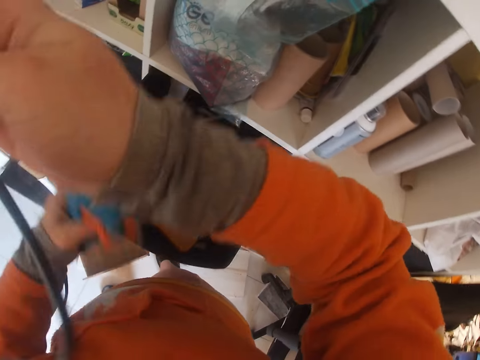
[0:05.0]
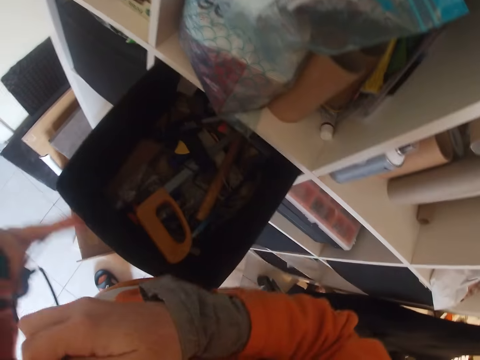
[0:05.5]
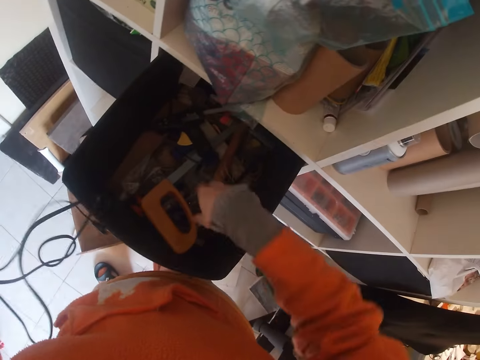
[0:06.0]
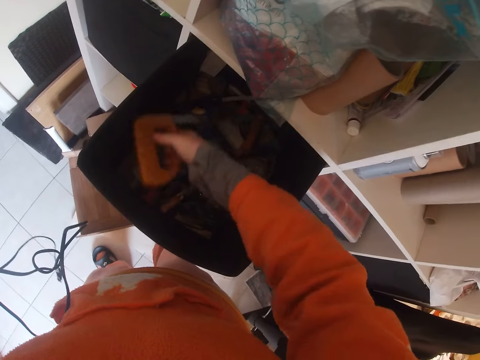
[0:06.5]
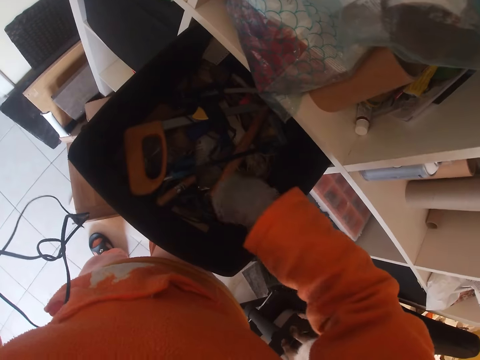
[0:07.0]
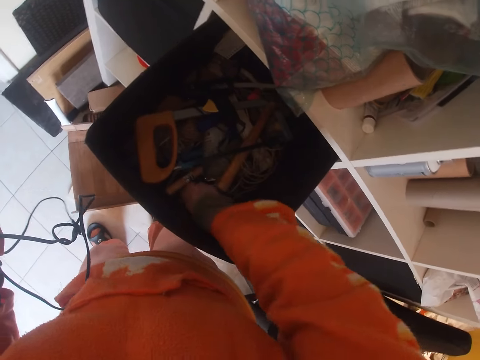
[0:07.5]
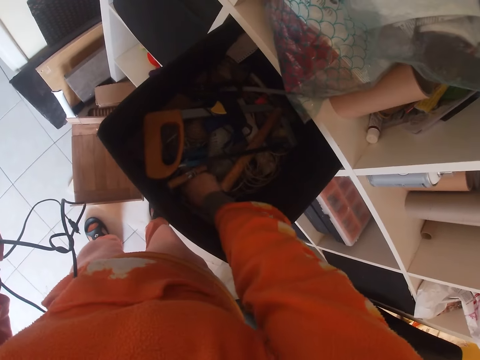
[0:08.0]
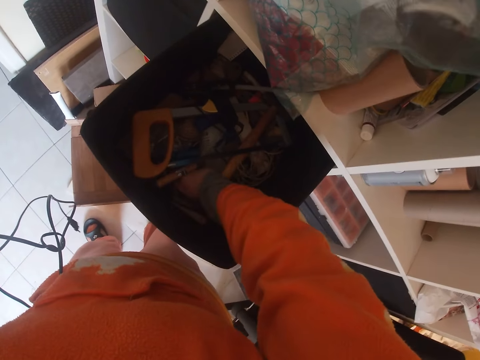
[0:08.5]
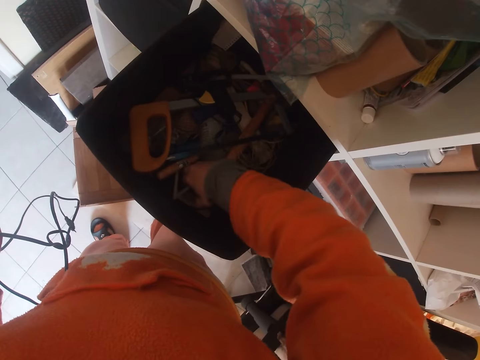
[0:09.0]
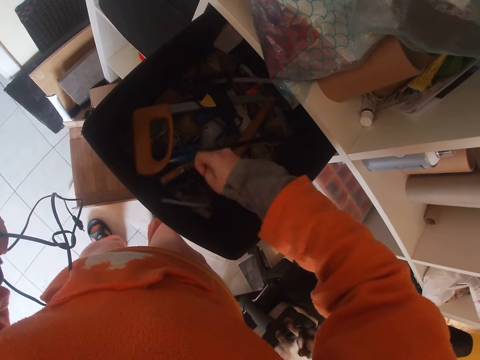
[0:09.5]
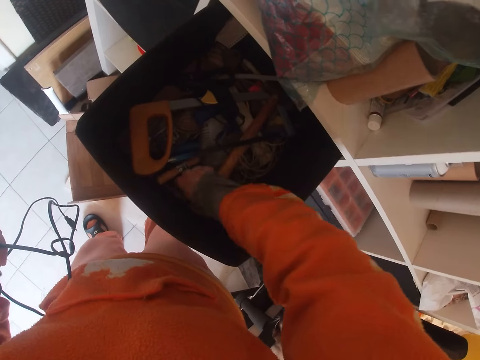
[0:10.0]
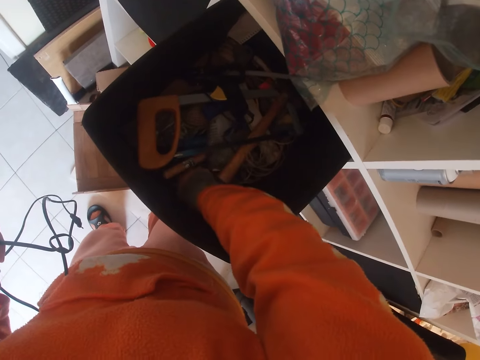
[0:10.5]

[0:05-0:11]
The camera wearer holds the glue gun. She searches through the box. She moves a saw in the toolbox with her right hand. She picks glue sticks from the toolbox with her right hand. She holds the glue gun.

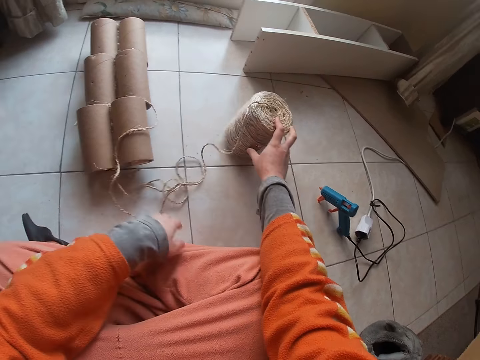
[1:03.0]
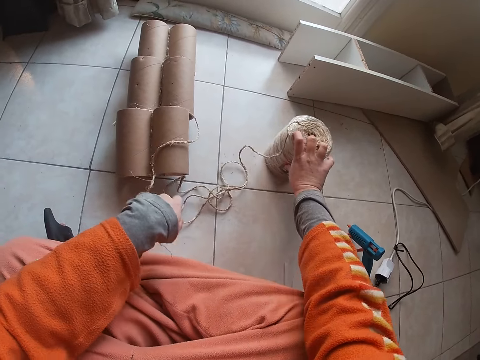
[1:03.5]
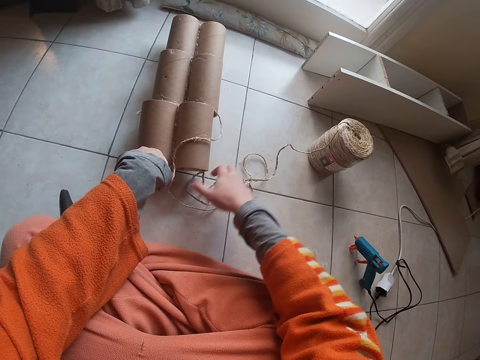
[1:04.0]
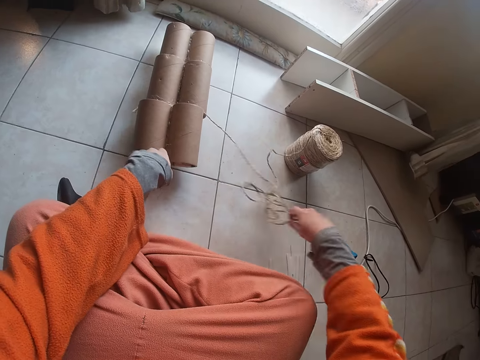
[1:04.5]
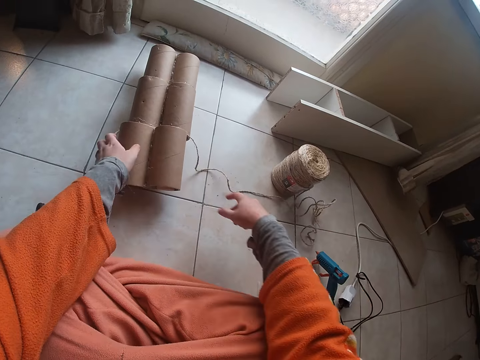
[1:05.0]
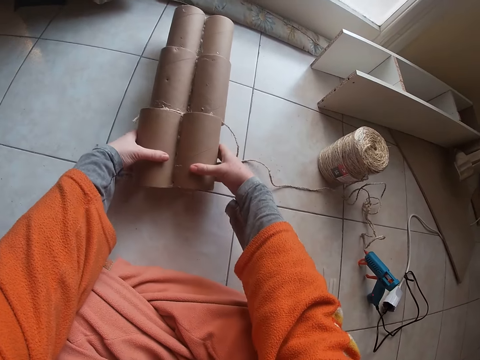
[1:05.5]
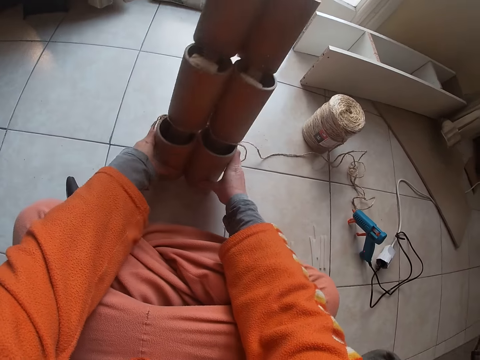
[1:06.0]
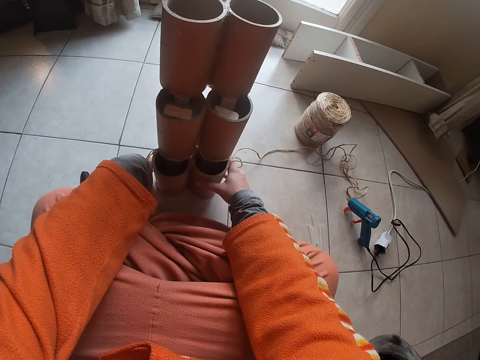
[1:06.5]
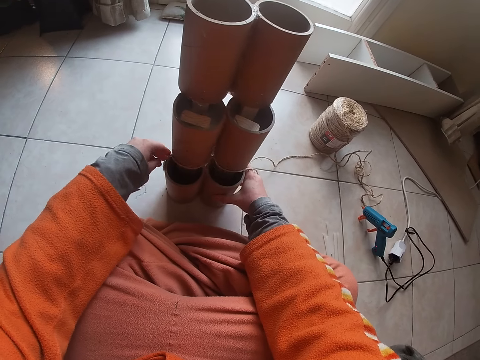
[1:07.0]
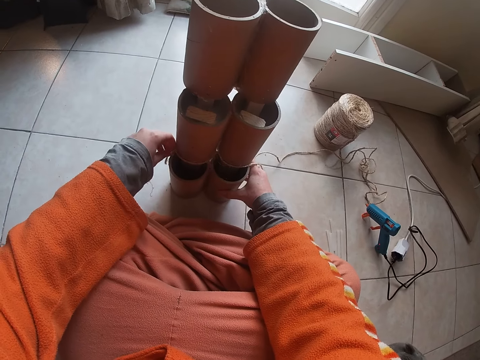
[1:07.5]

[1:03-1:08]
The camera wearer pushes the yarn or roll of manila rope away with her right hand. She moves the piece of rope aside. She picks up a cardboard craft tube or cardboard tower on the floor with both hands. She stands the cardboard craft tube on the floor with both hands. She holds the cardboard tower and adjusts the manila rope on the cardboard tower.

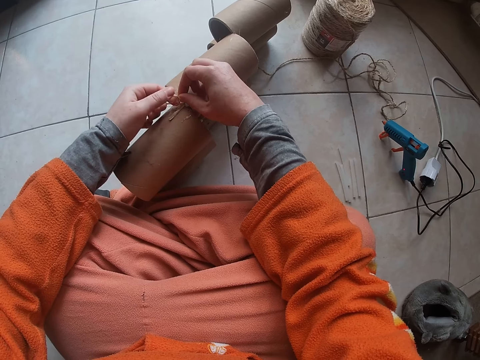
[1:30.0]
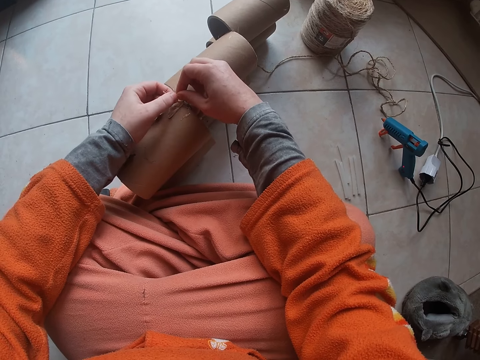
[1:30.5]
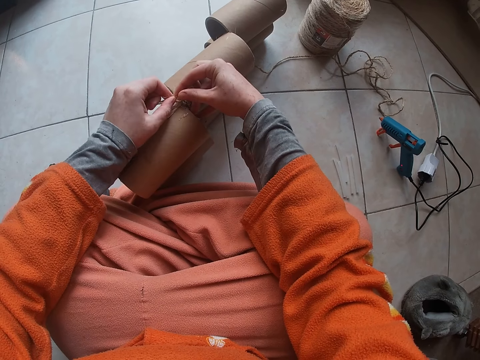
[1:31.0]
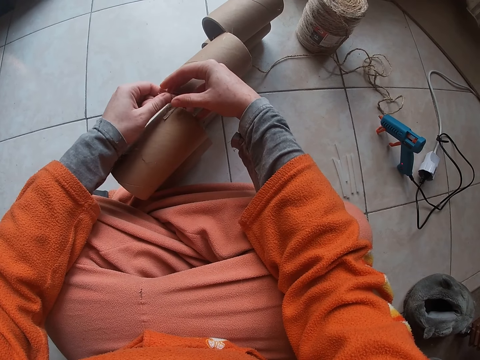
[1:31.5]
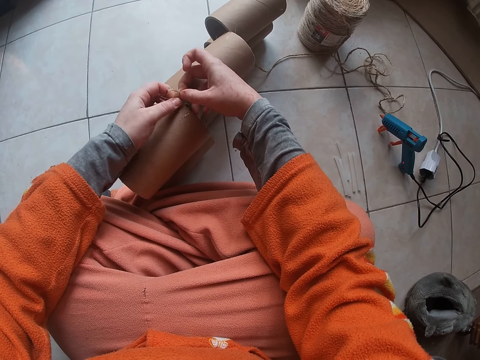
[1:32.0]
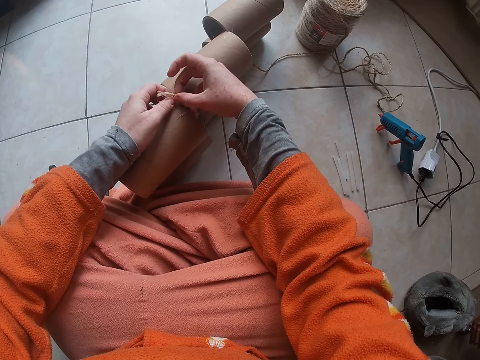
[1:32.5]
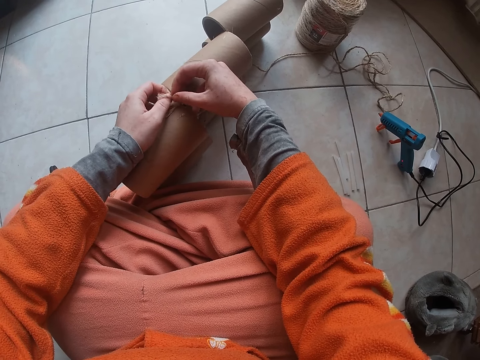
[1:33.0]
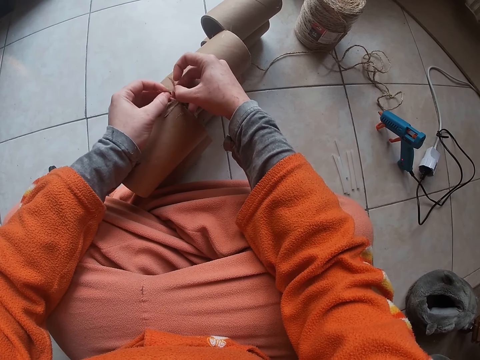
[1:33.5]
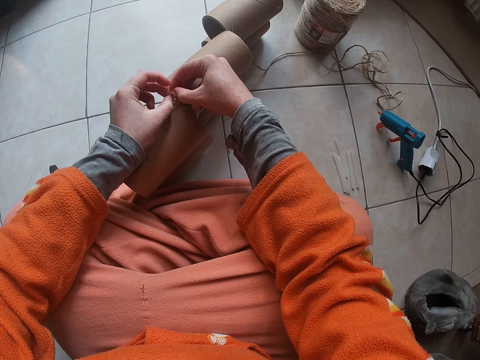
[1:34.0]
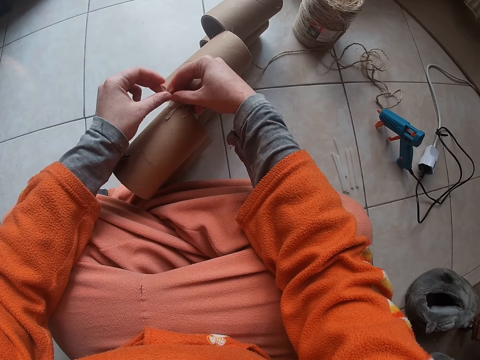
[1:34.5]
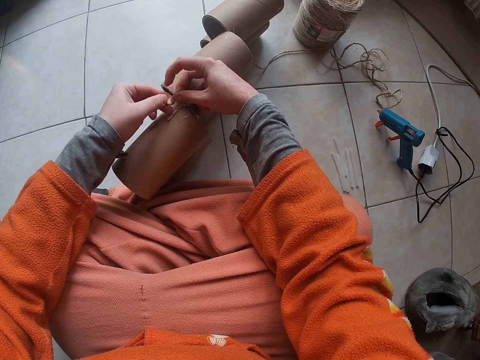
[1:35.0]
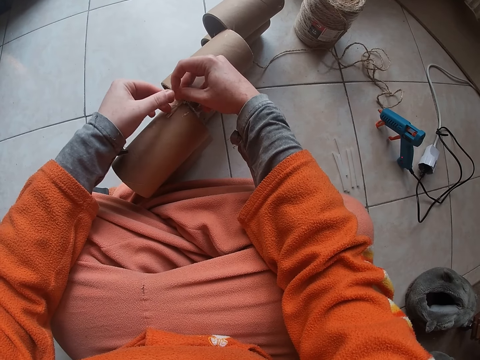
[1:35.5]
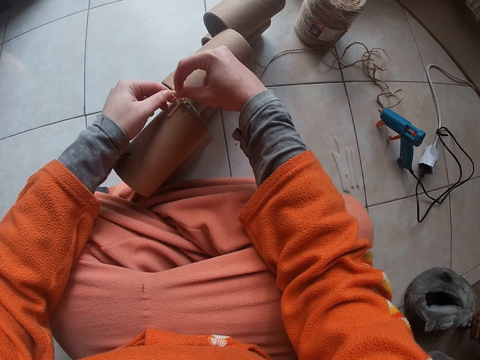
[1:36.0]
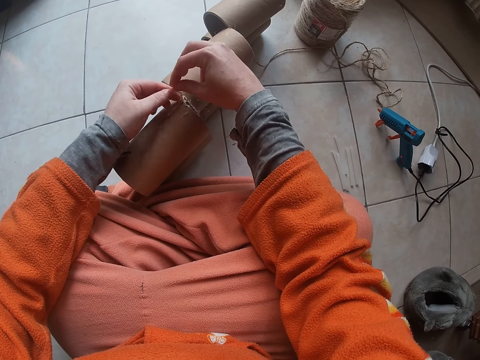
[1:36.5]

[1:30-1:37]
The camera wearer ties a thread on the cardboard craft tube with both hands.

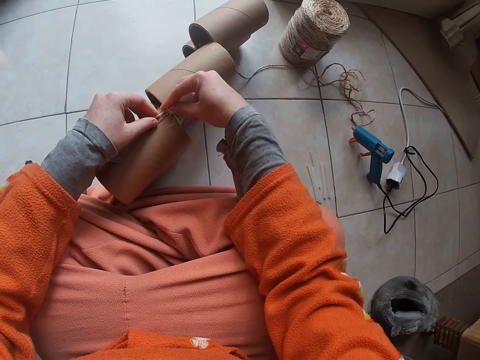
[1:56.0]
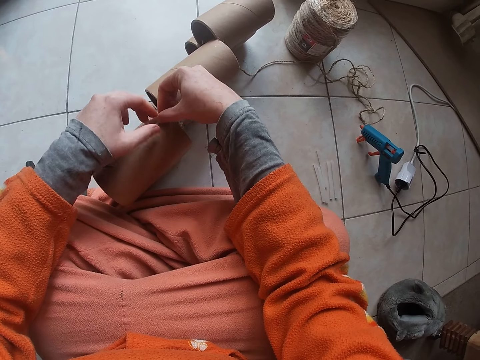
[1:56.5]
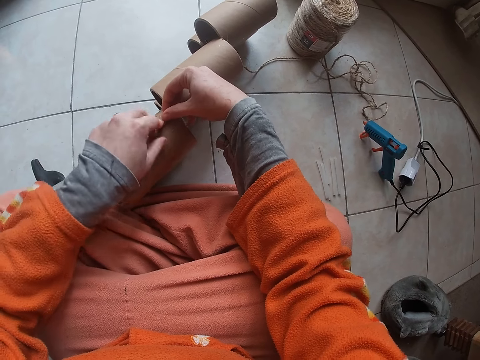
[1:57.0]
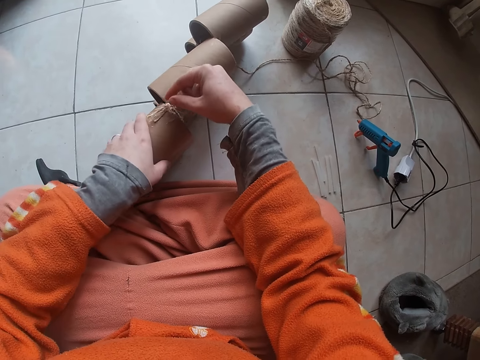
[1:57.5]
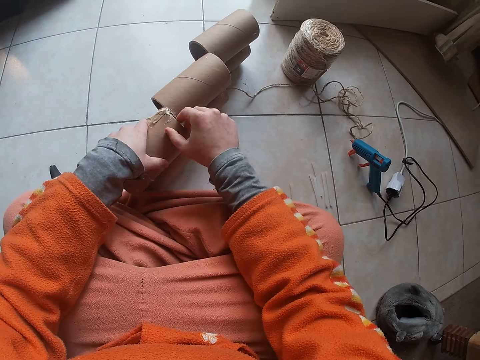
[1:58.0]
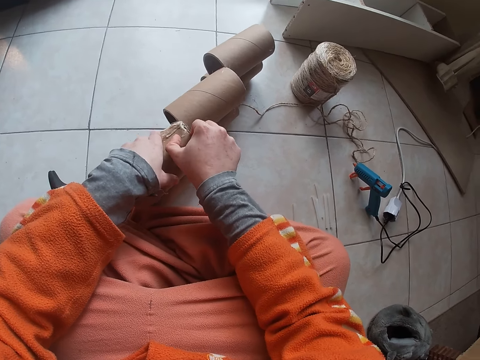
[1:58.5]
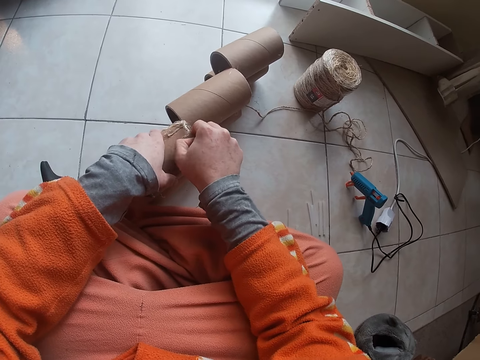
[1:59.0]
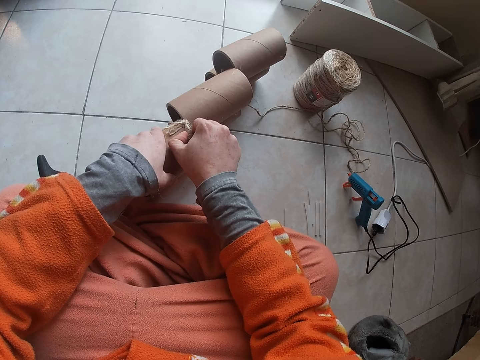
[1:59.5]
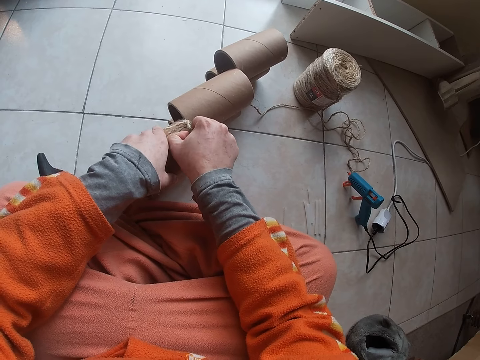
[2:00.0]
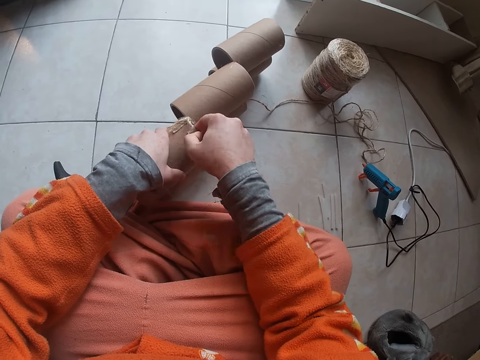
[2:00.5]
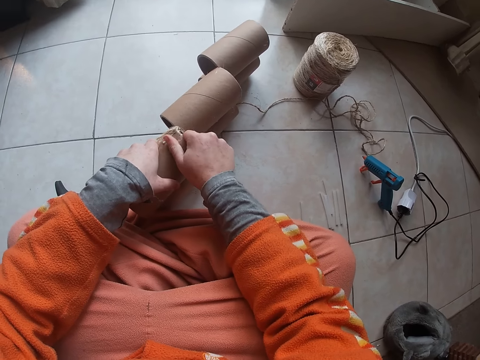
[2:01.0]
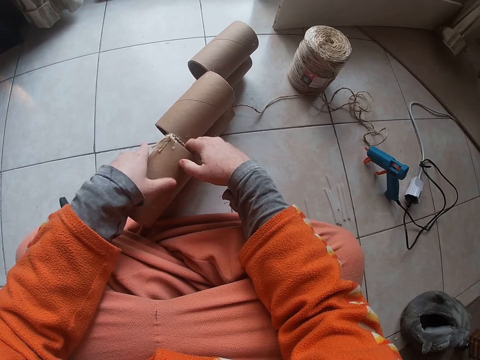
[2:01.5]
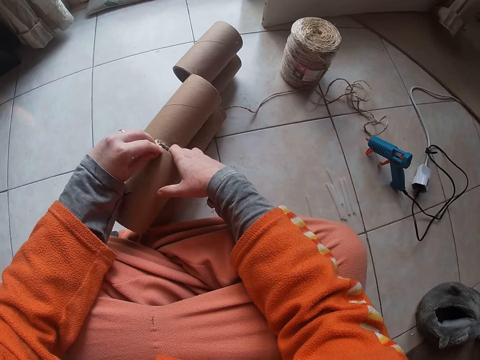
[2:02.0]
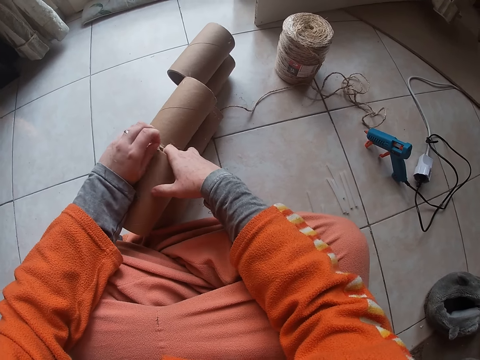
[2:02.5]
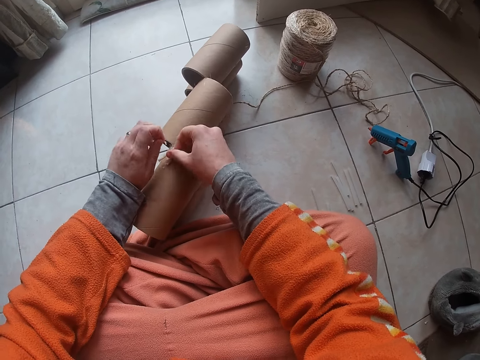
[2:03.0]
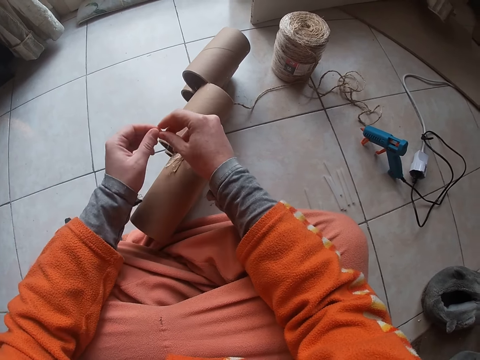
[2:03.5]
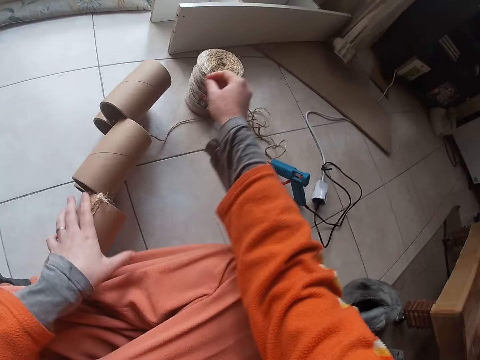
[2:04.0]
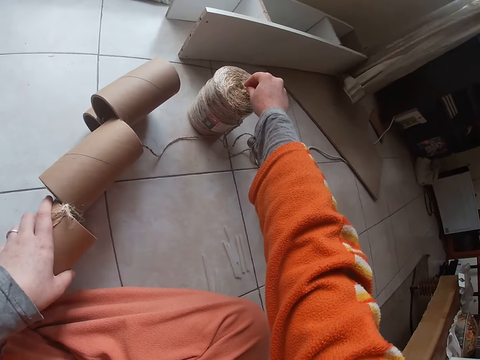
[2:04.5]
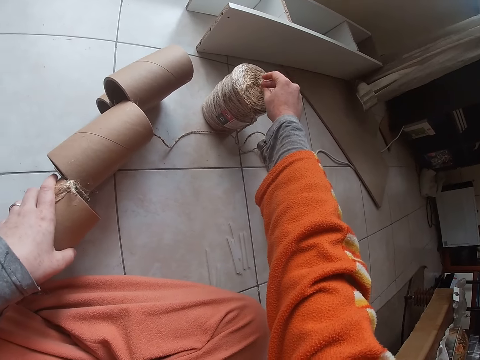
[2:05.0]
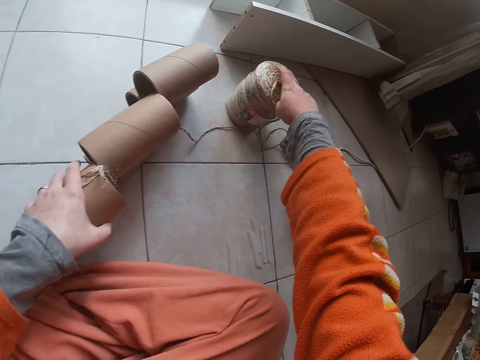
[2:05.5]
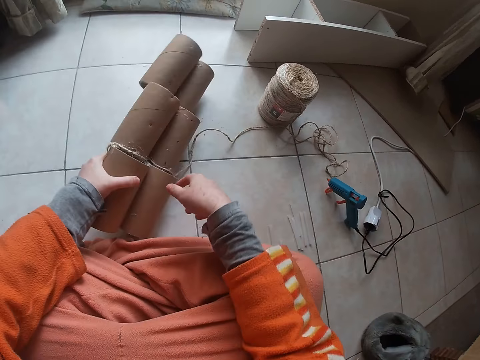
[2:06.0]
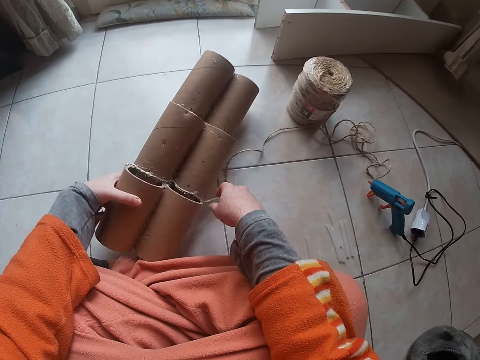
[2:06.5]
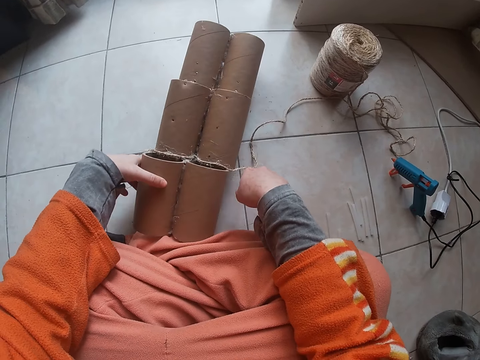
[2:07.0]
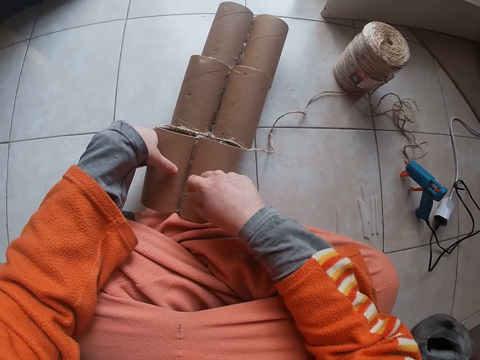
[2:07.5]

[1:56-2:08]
The camera wearer removes glue debris from the cardboard craft tube with her left hand. She transfers the glue debris from her left hand to her right hand. She puts the glue debris on the yarn with her right hand. She turns the cardboard craft tube with her left hand.
